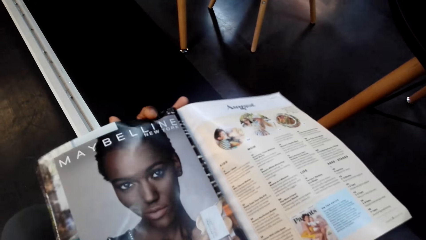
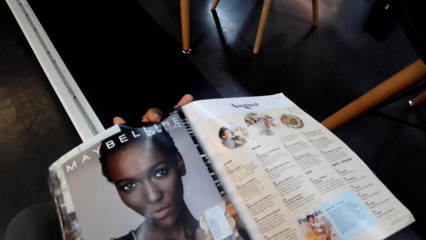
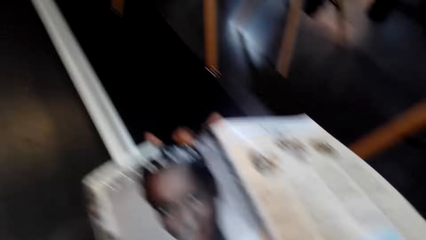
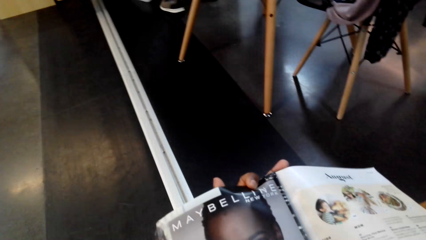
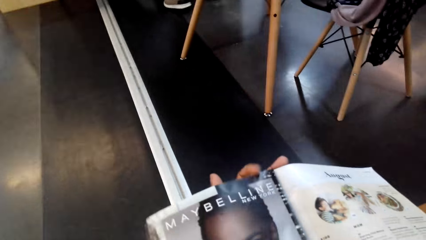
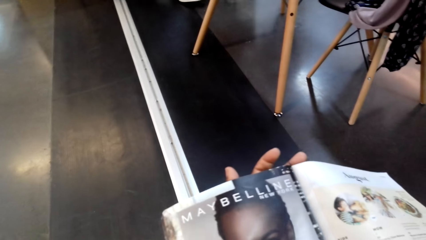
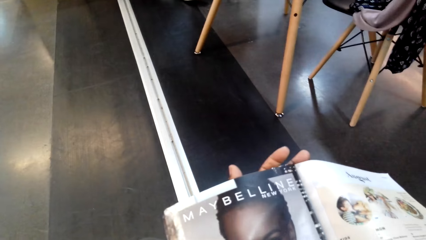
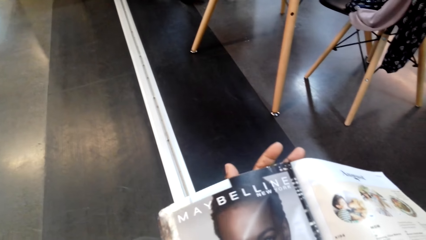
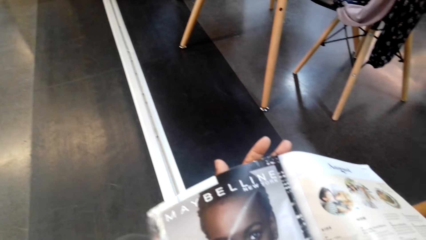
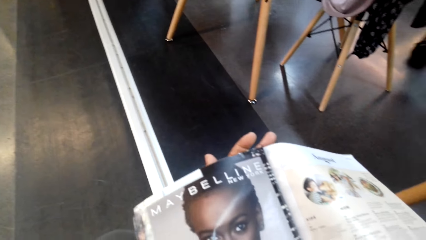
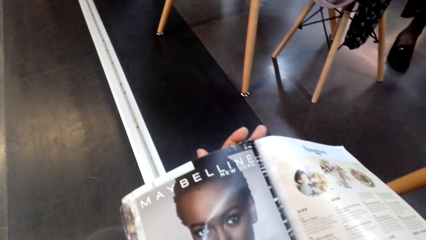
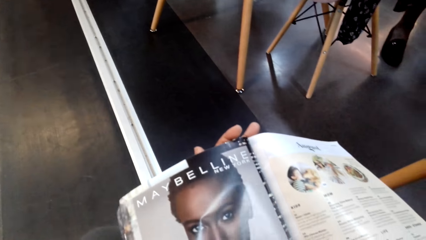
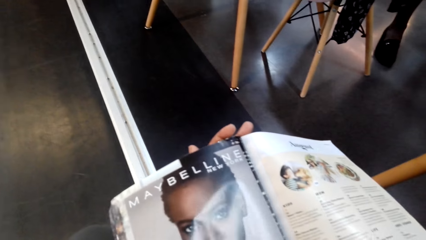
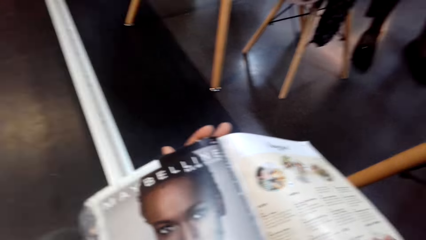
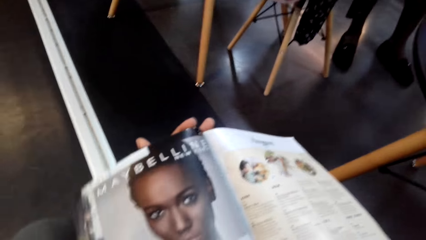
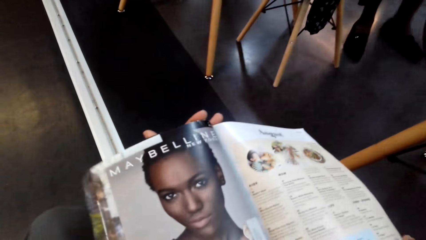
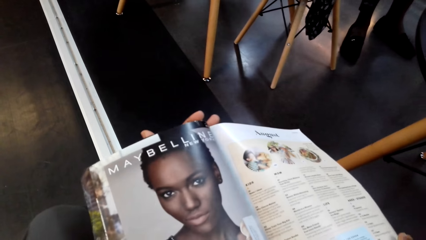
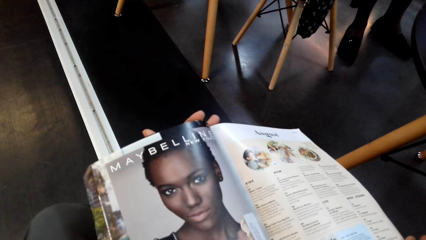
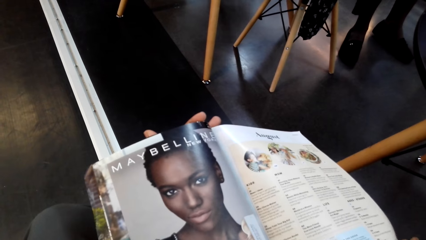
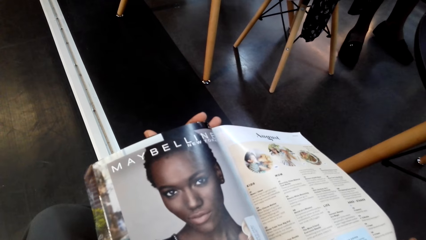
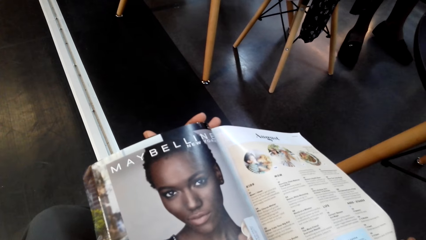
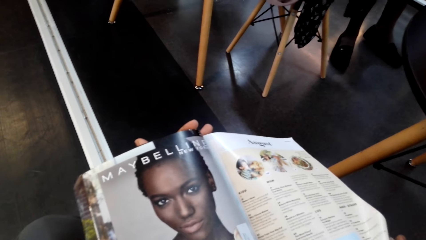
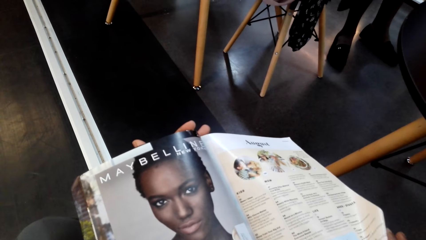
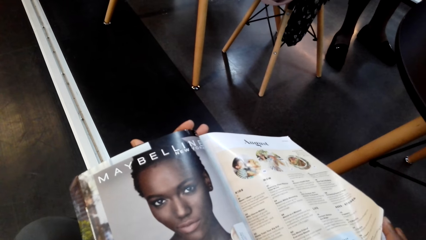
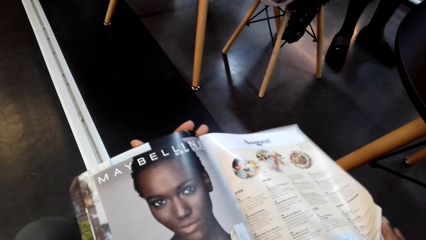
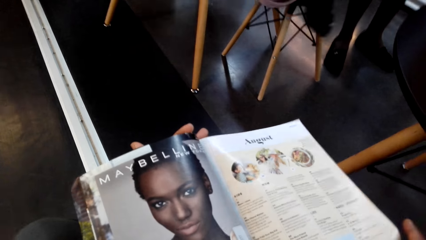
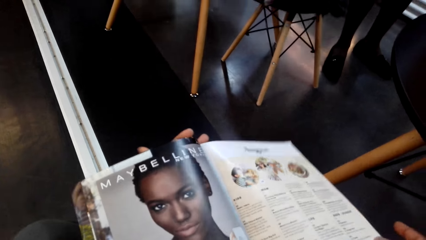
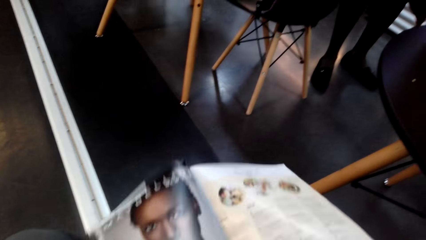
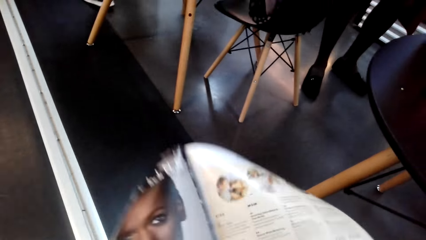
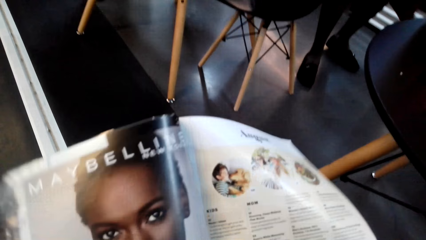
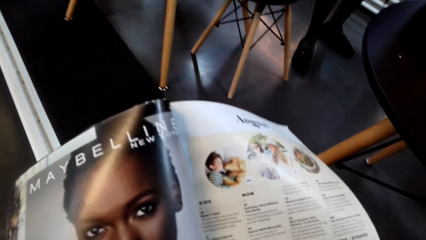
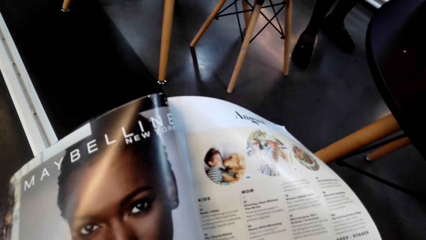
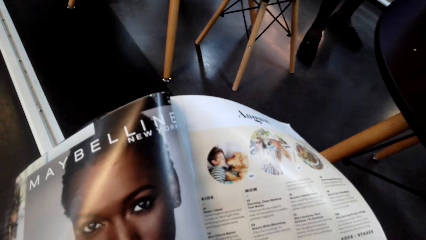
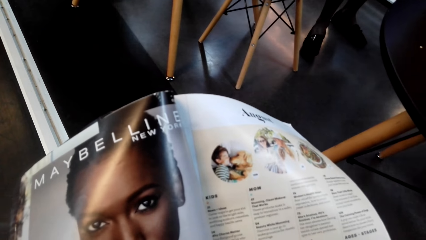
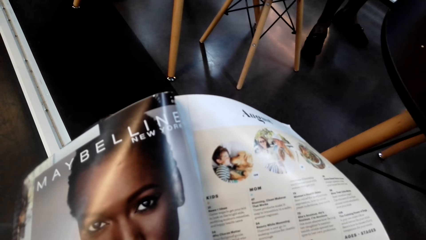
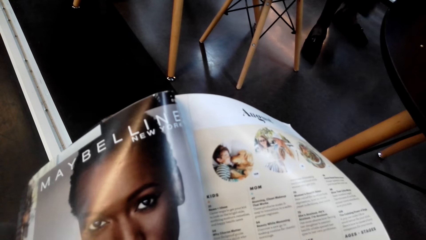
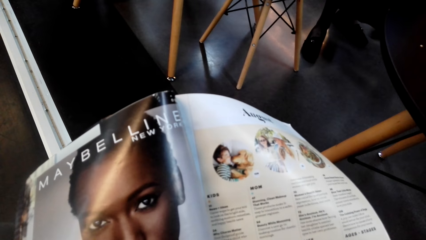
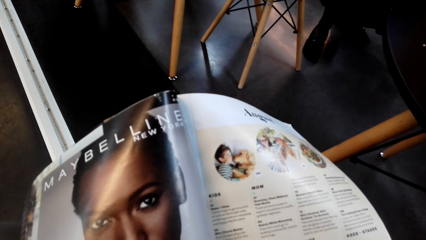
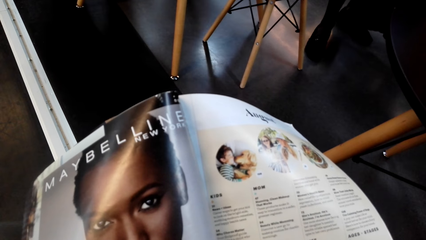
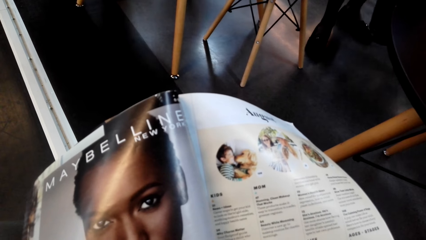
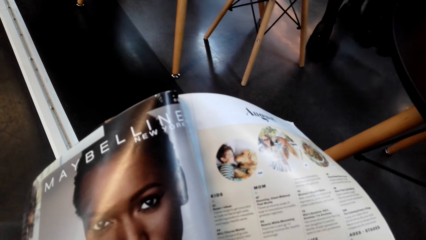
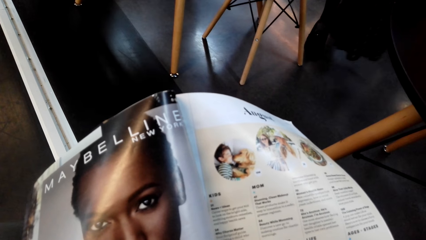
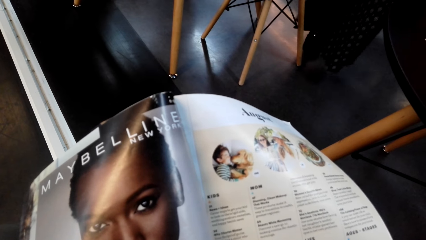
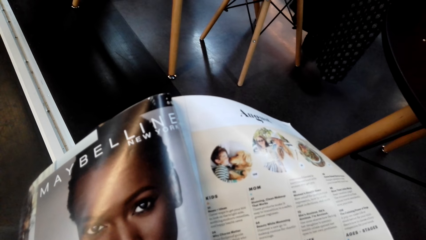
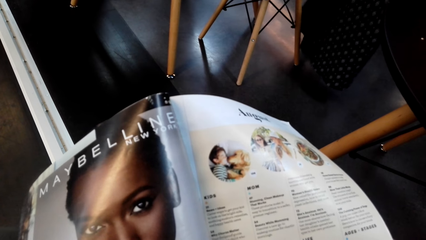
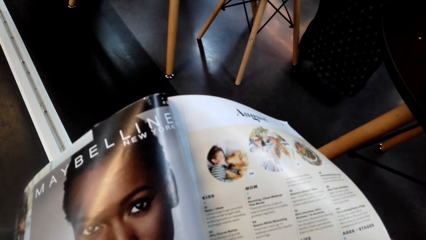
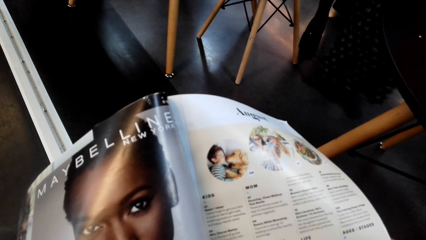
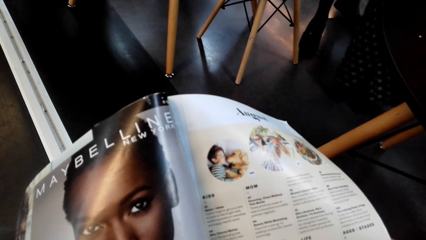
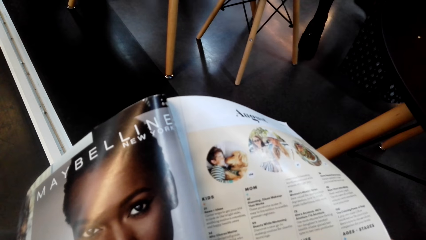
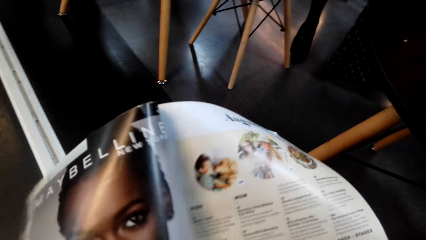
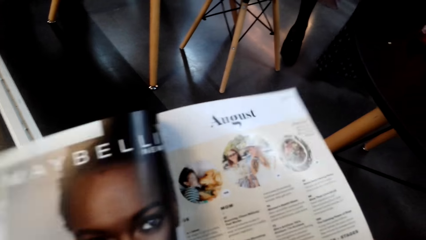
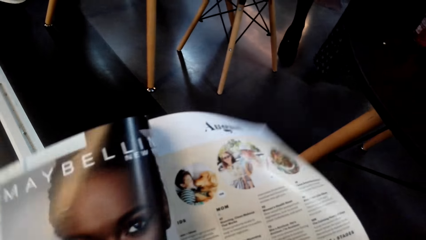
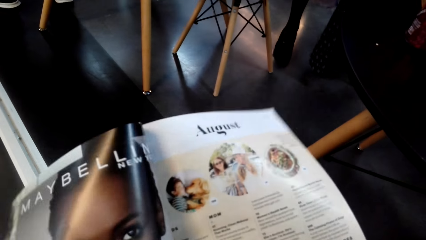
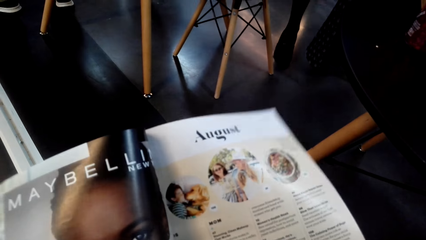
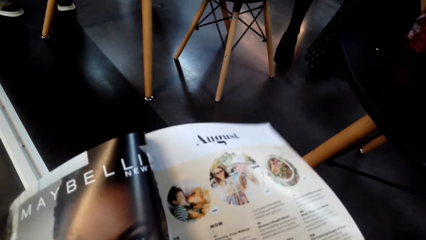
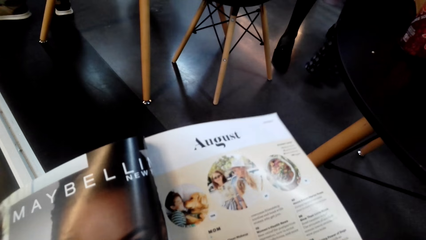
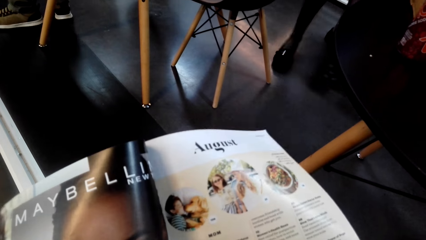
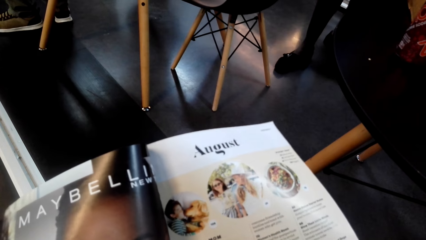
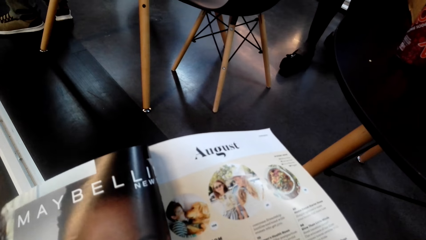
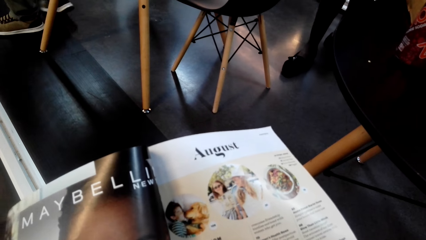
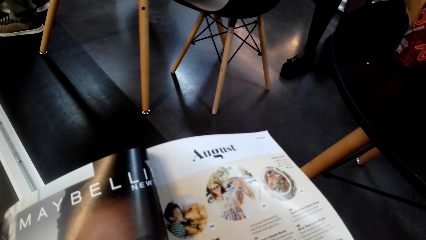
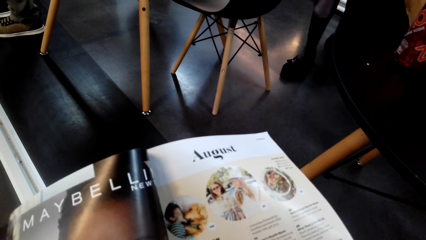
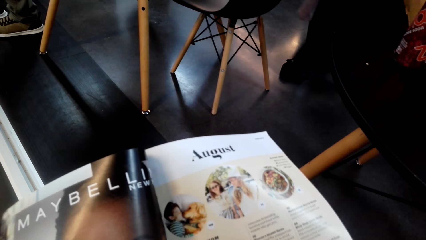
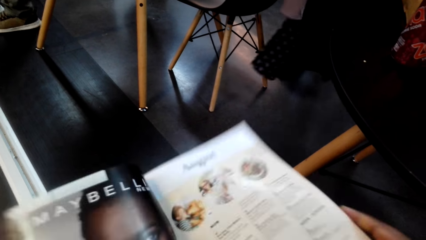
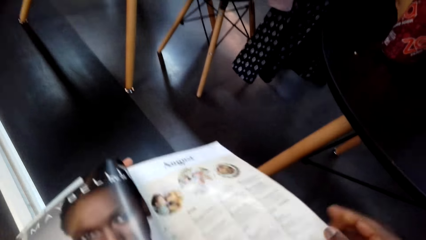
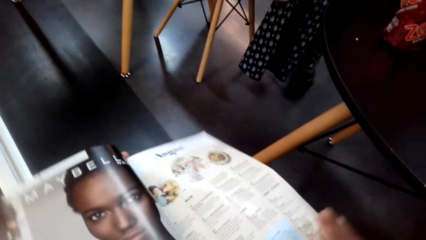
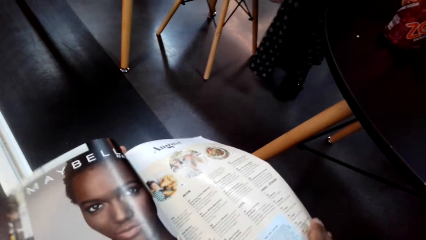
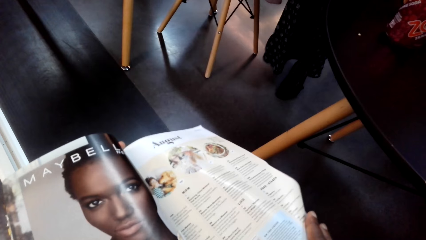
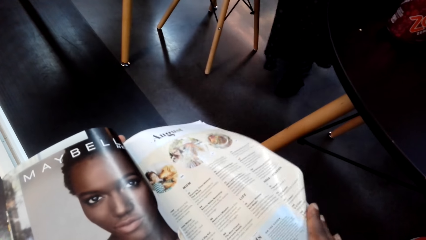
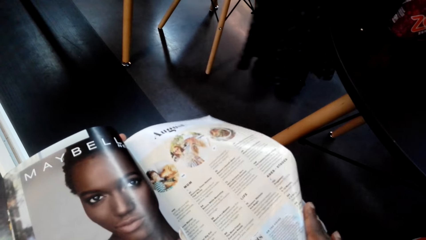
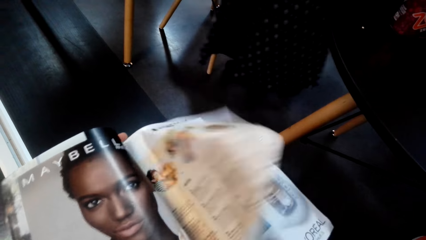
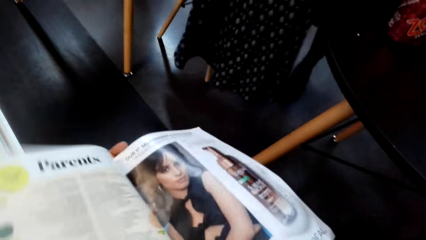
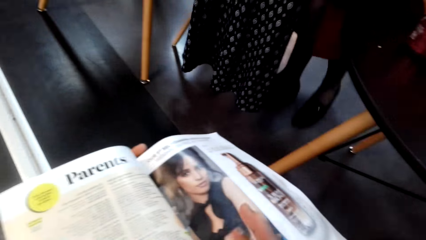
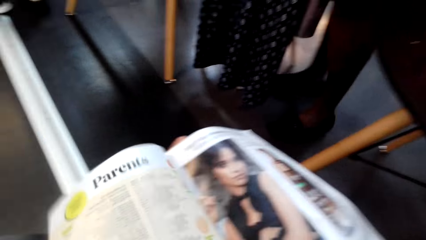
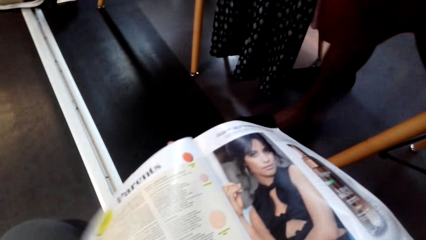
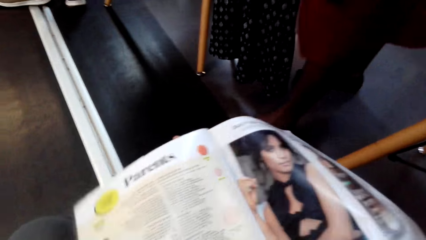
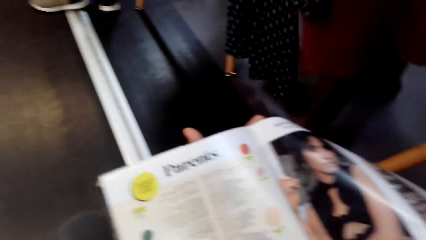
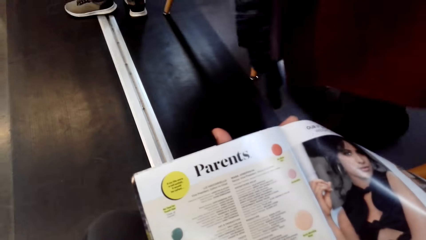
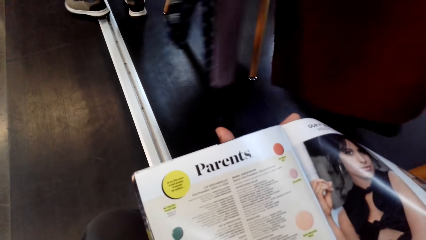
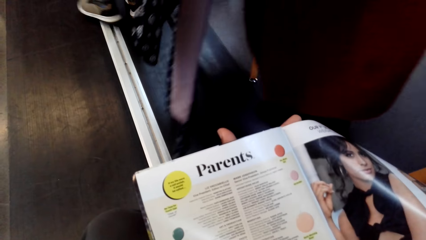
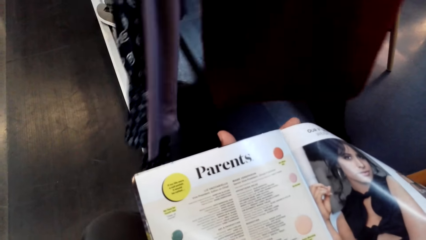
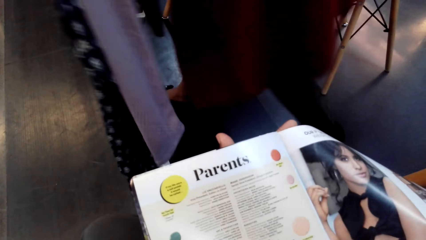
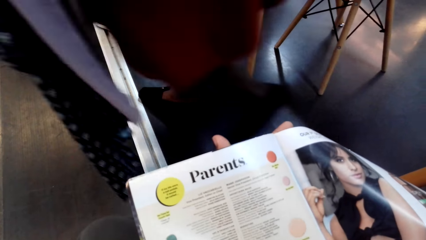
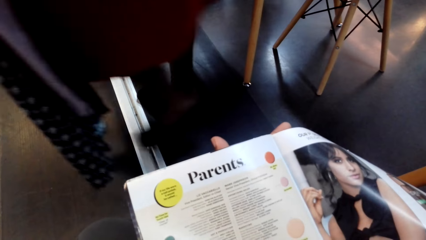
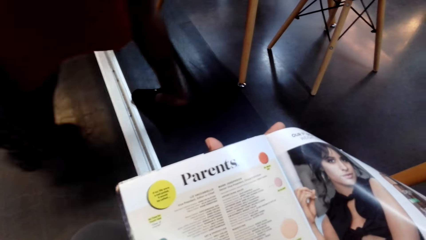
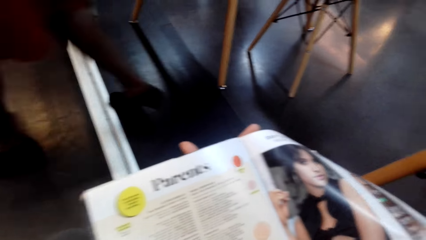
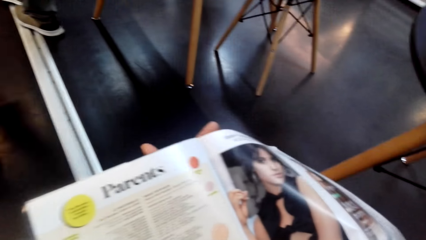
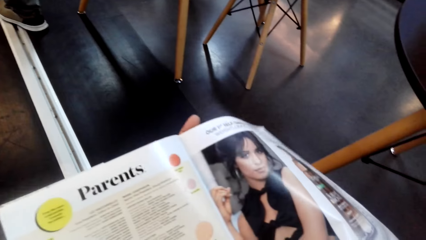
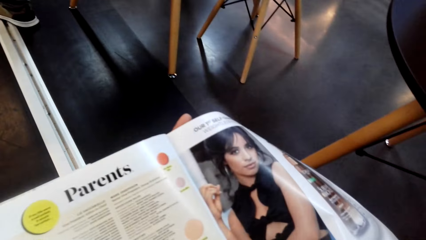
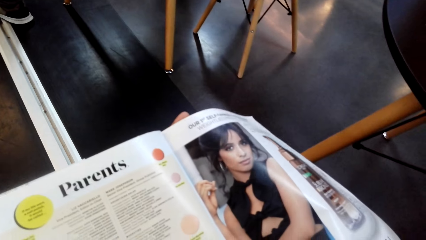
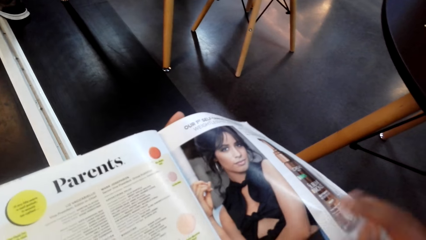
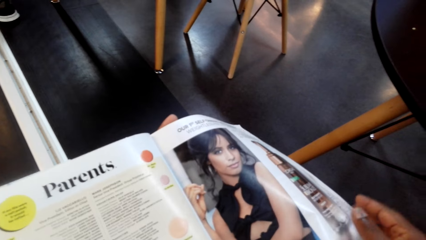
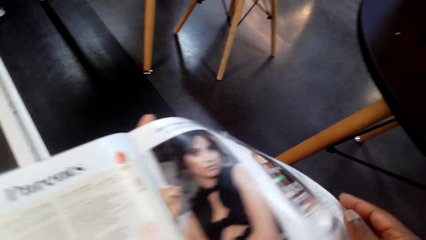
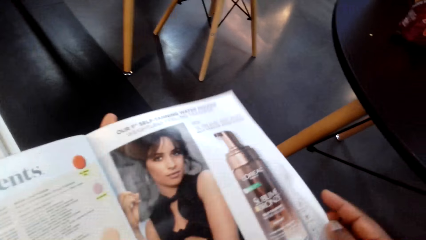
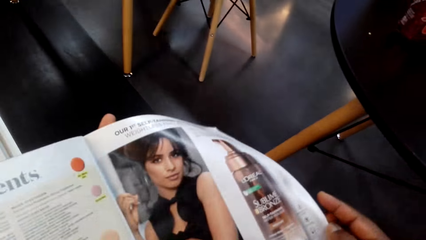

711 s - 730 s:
The camera wearer reads the magazine. They turn the pages of the magazine.
